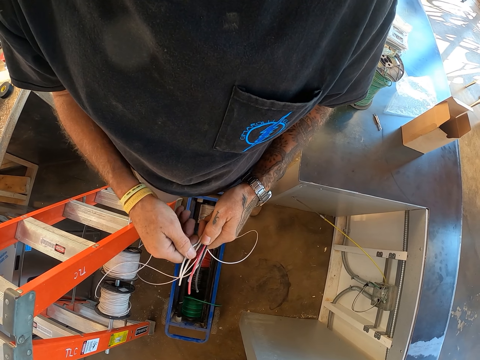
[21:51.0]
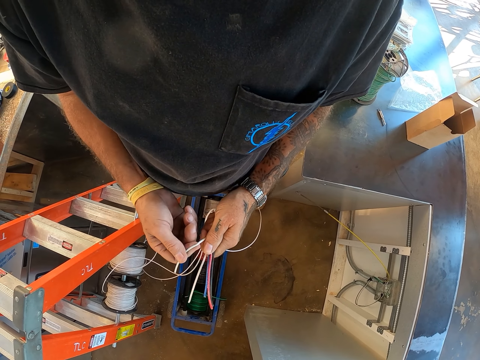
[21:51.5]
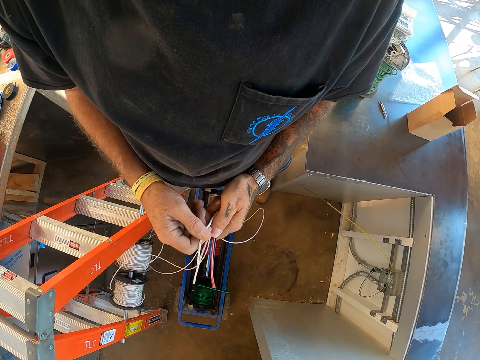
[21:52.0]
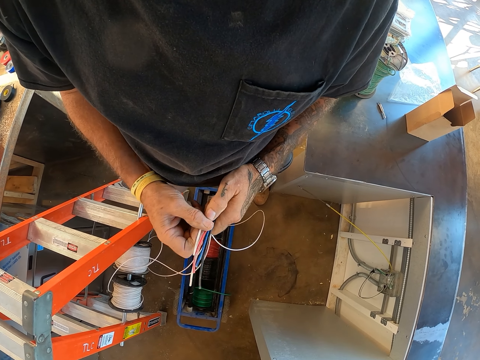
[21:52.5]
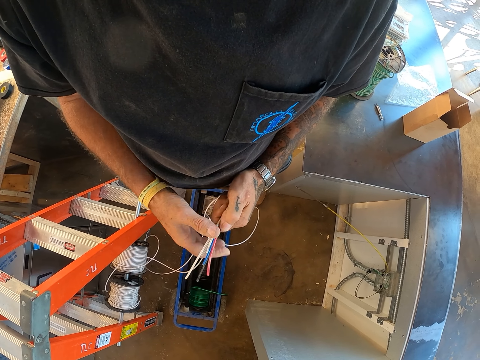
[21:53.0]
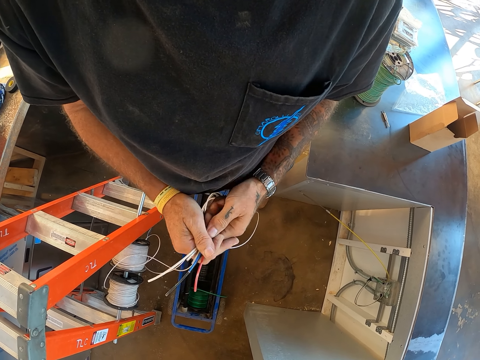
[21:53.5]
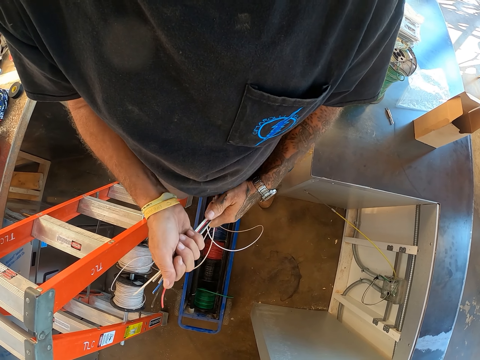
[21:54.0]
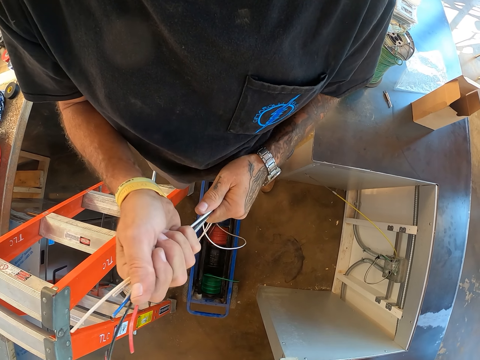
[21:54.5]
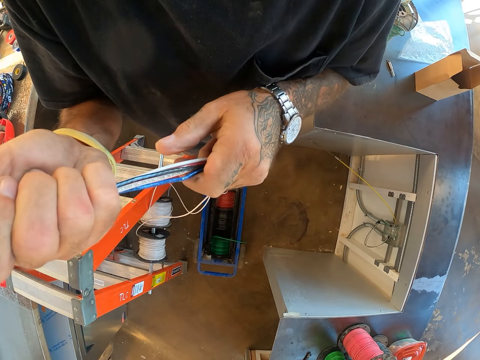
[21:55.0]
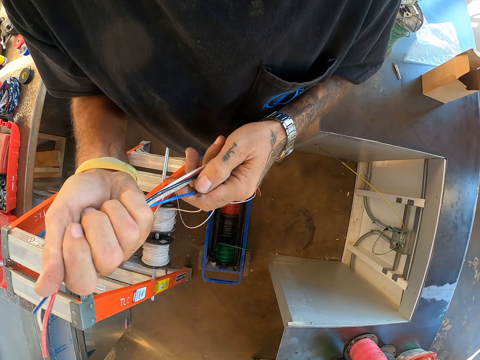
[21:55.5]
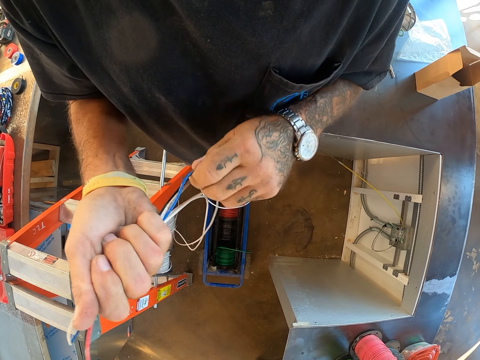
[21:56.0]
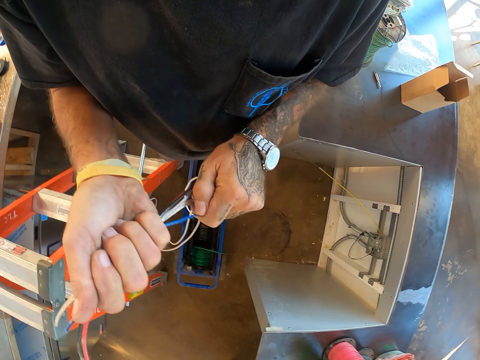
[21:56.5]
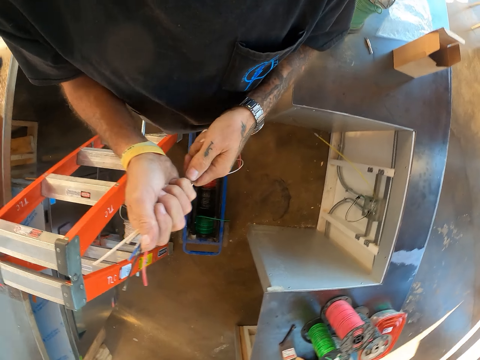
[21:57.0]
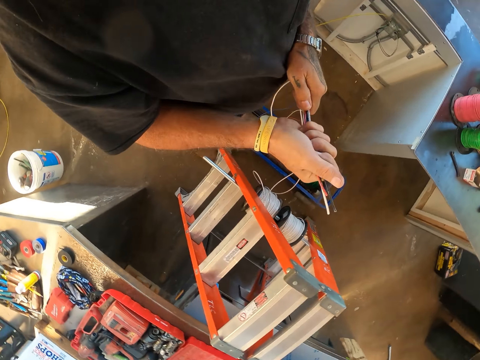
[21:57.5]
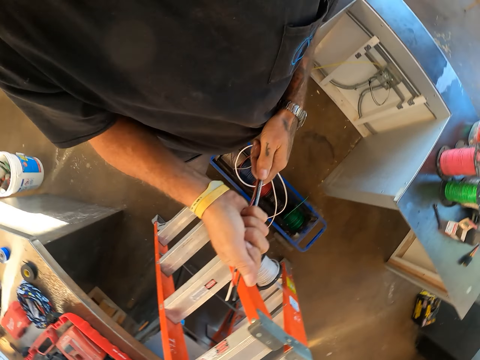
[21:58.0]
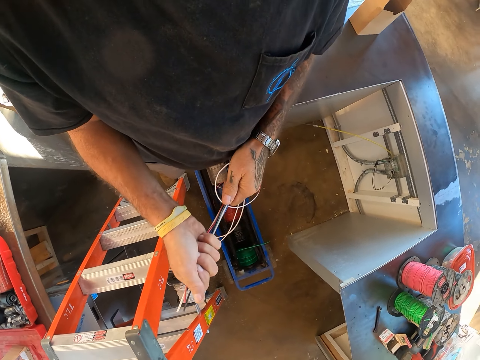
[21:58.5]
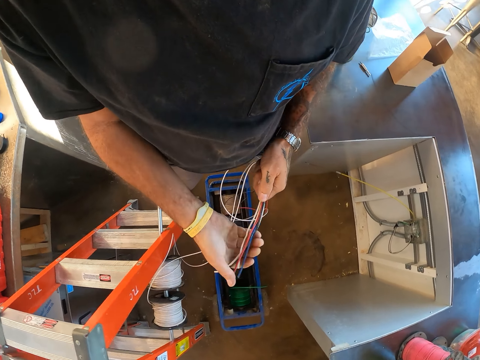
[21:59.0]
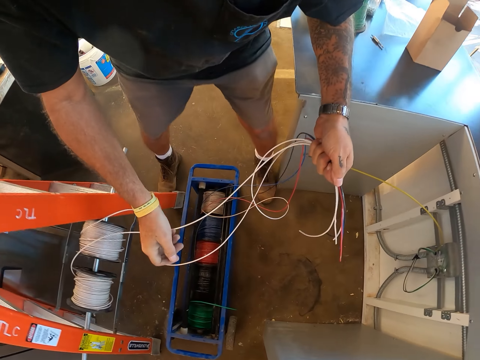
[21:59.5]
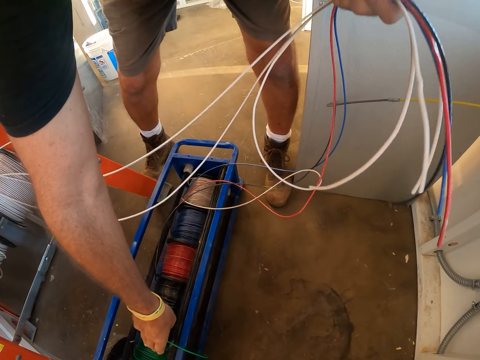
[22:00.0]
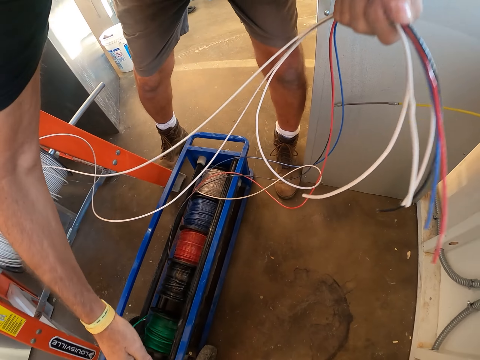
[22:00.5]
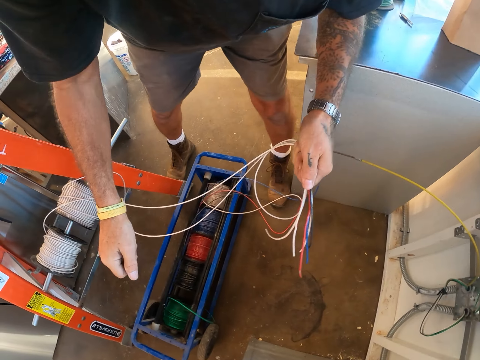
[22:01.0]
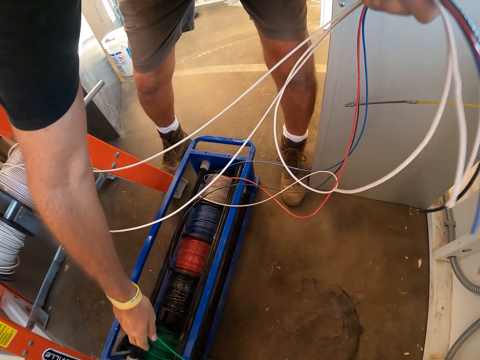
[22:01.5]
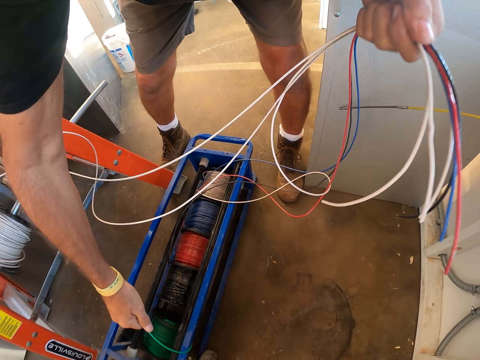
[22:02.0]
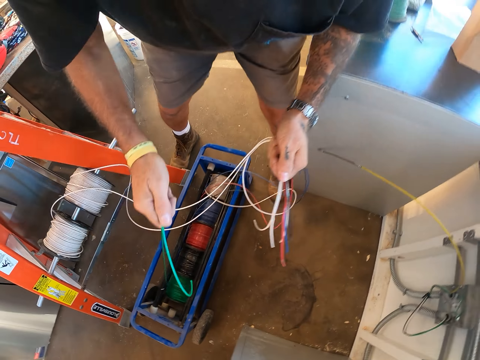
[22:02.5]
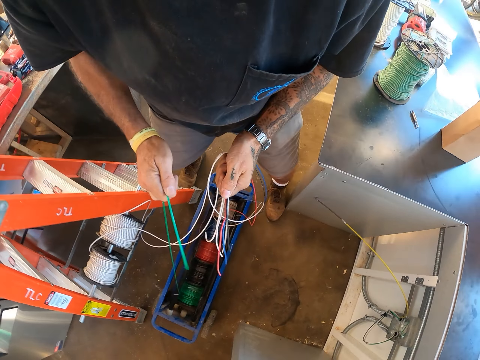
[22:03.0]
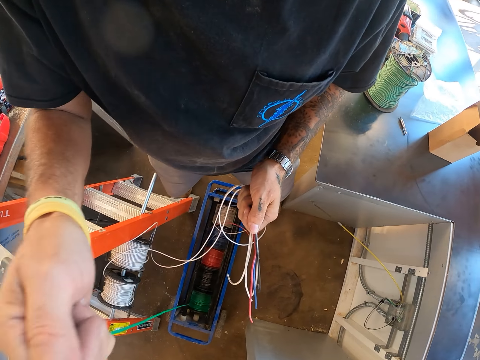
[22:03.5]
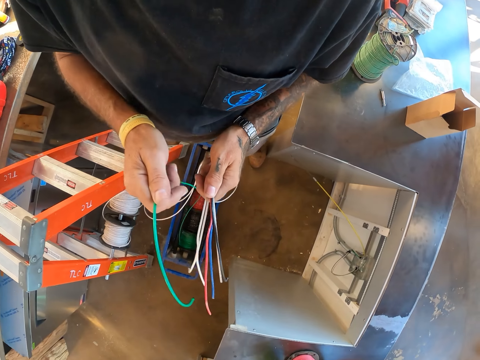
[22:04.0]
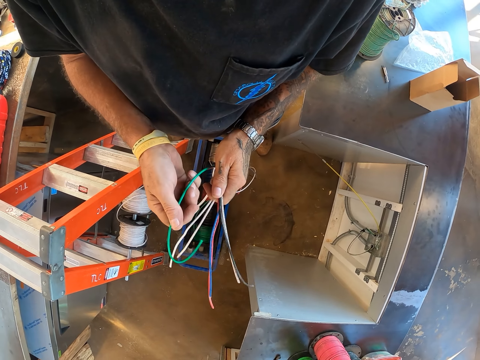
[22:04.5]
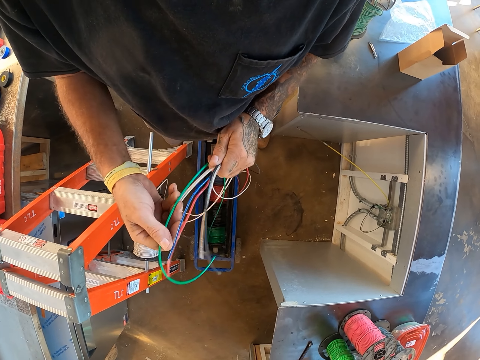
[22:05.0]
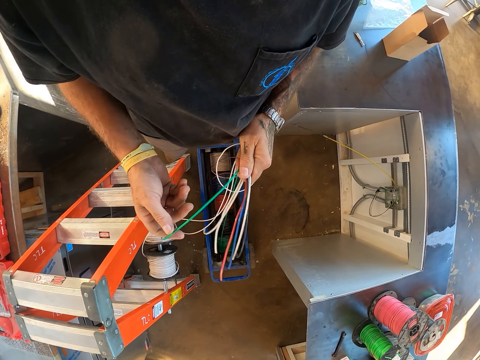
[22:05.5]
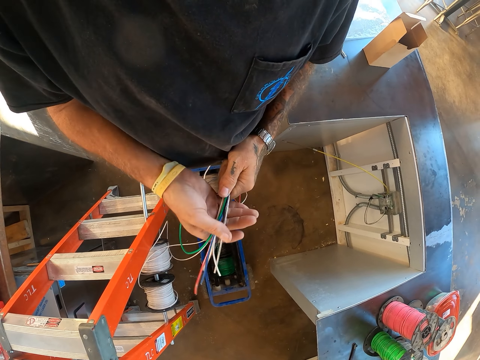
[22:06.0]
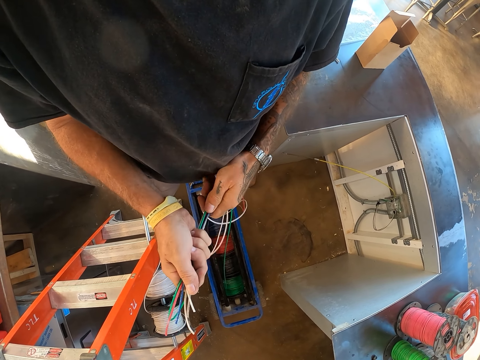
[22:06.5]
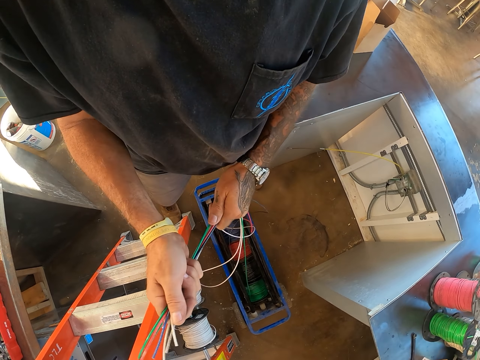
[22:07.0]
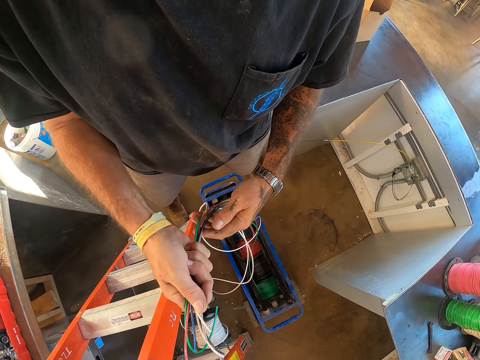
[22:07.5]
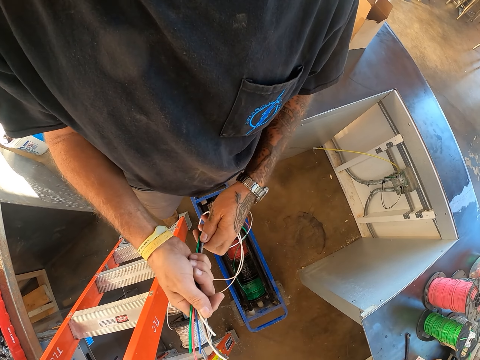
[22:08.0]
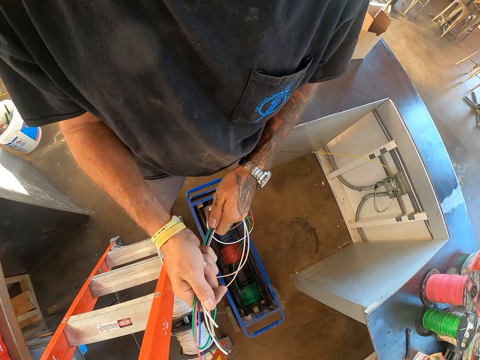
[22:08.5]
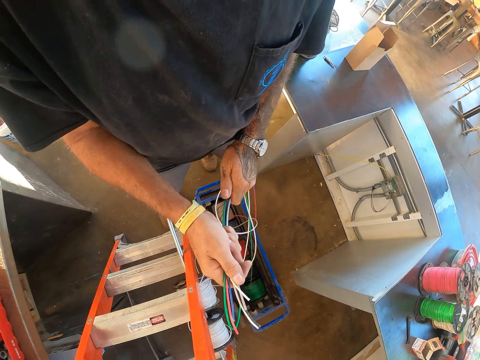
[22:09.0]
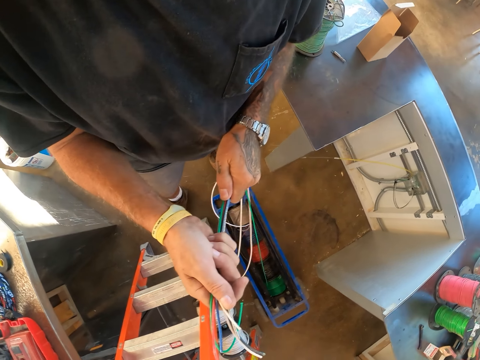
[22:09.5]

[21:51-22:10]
The camera wearer pulls a wire from the extension cable cord. They hold the wires together. They pull the wire from the extension cable cord. They hold the wires together.

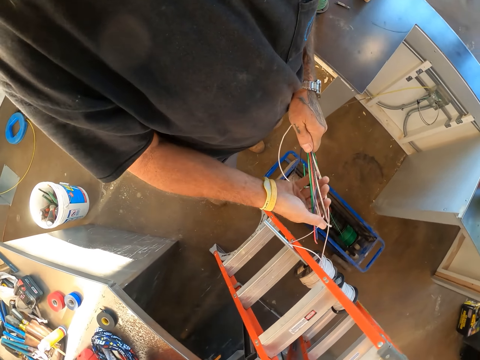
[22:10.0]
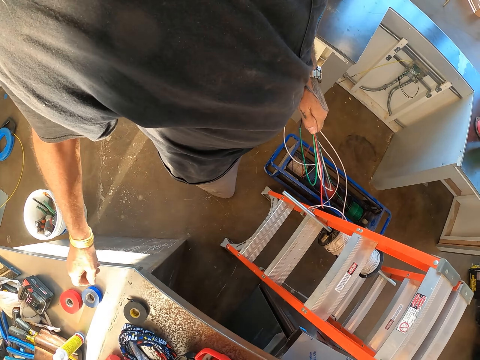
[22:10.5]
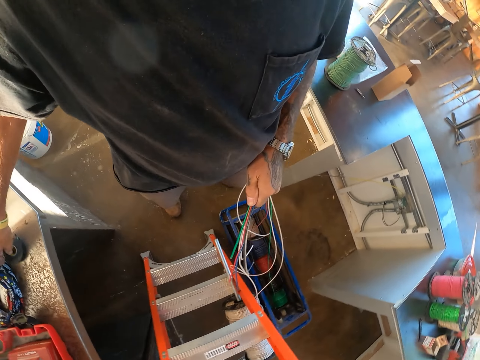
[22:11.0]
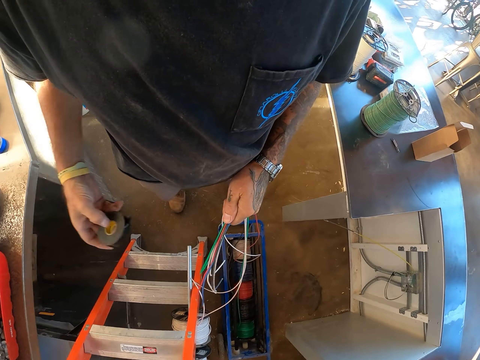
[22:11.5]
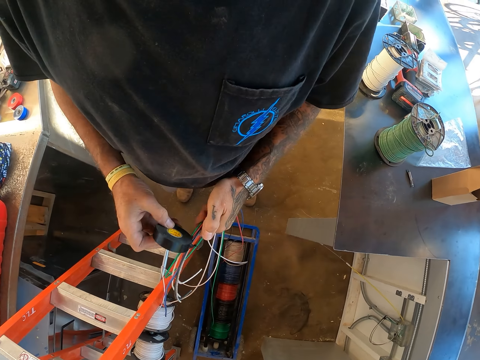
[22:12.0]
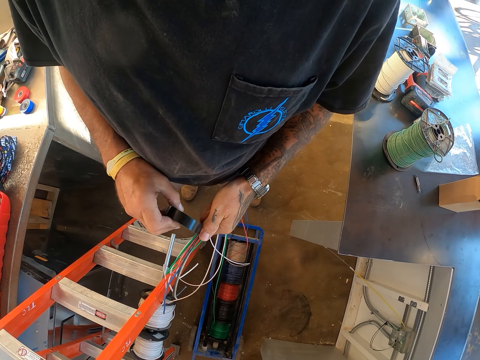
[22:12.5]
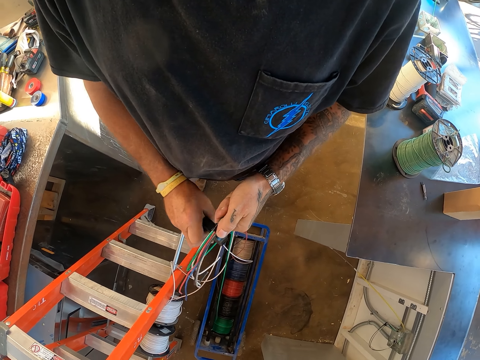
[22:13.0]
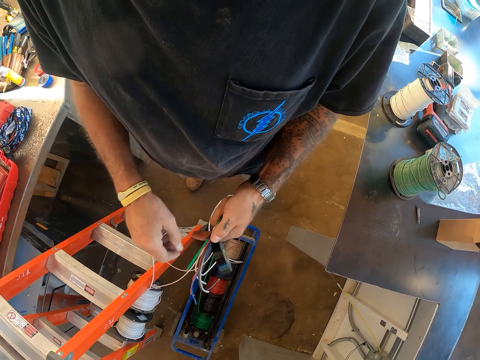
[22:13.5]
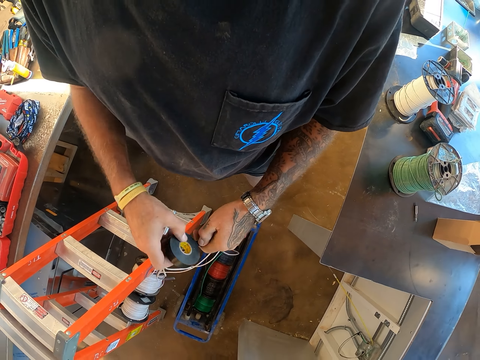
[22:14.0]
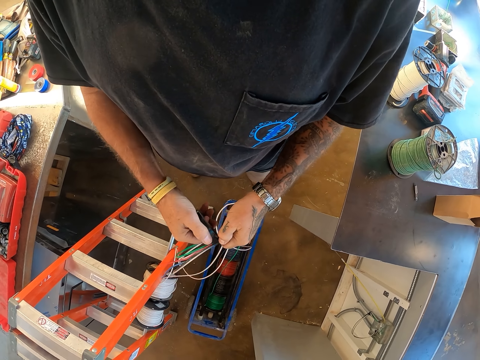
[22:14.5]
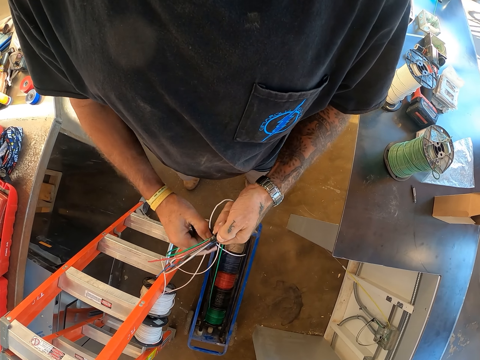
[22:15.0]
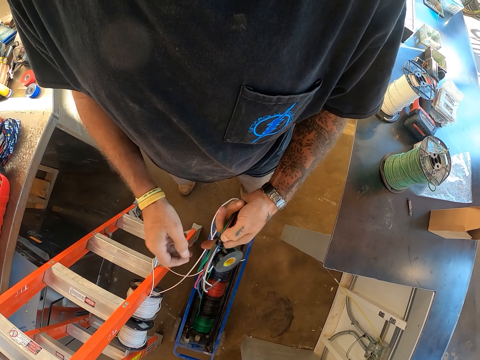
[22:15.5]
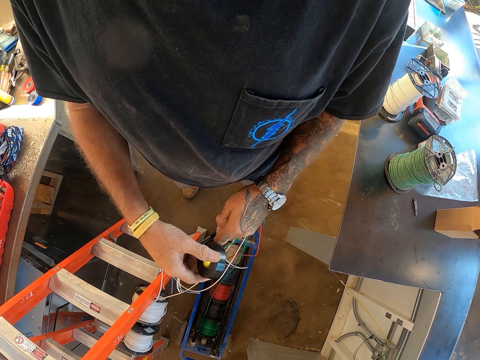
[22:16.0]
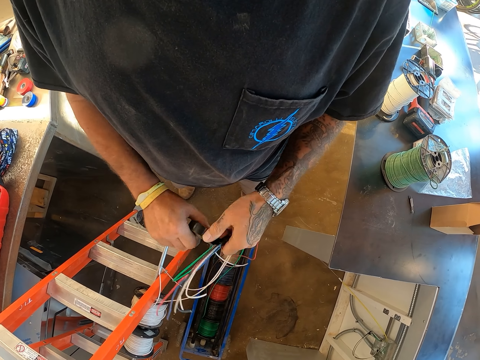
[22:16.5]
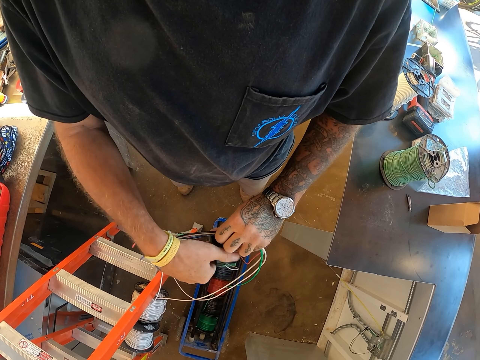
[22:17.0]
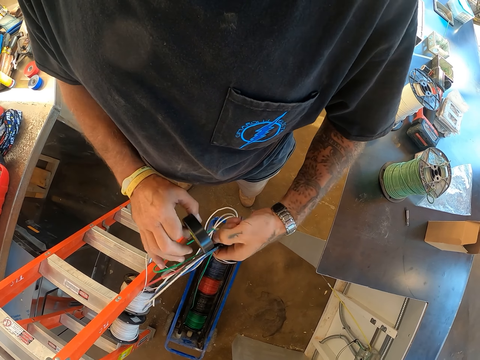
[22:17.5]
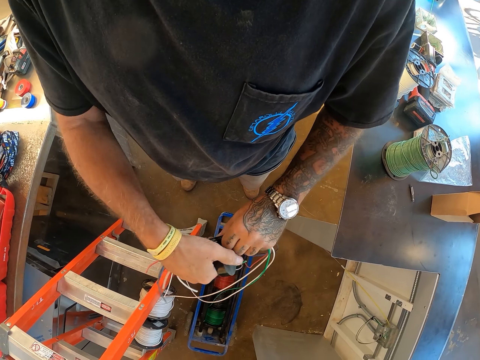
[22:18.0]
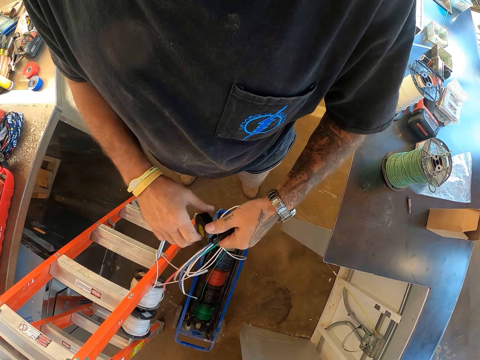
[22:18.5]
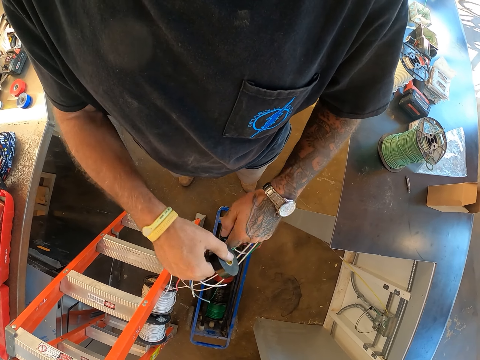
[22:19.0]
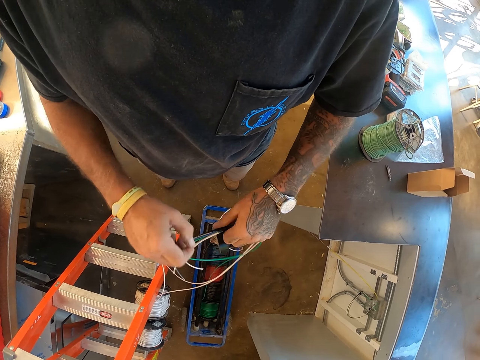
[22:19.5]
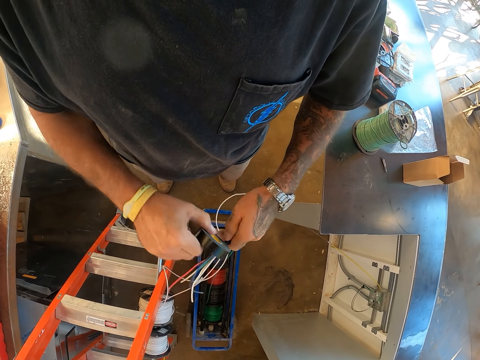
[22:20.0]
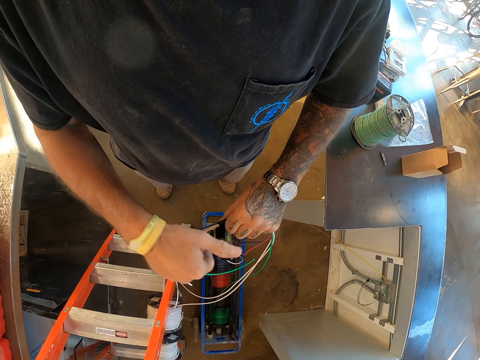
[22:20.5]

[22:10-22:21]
The camera wearer picks black tape from the counter. They tie the black tape on the cables.
